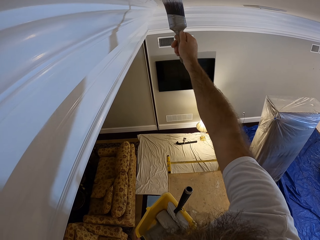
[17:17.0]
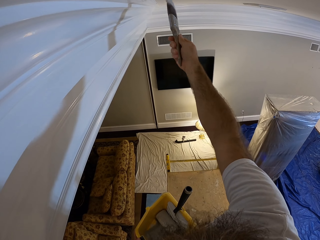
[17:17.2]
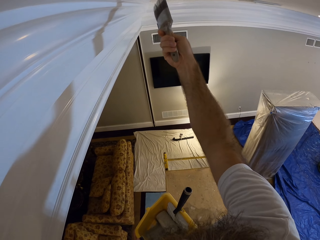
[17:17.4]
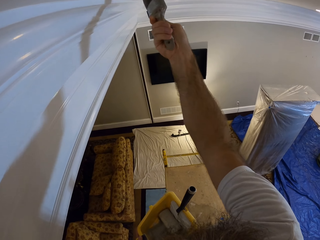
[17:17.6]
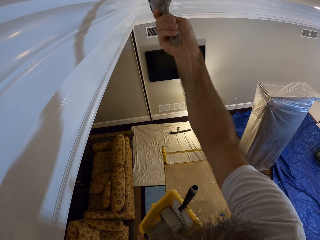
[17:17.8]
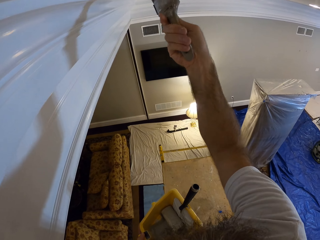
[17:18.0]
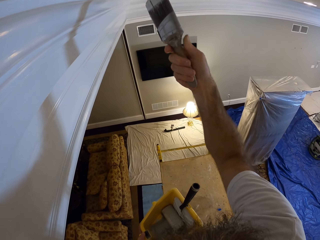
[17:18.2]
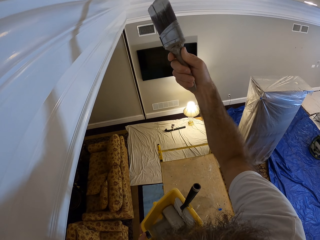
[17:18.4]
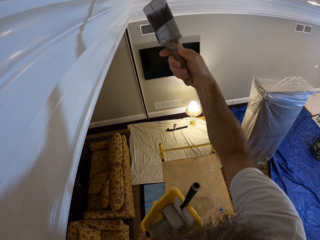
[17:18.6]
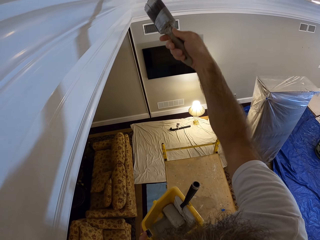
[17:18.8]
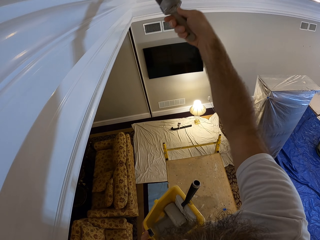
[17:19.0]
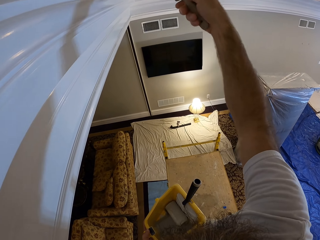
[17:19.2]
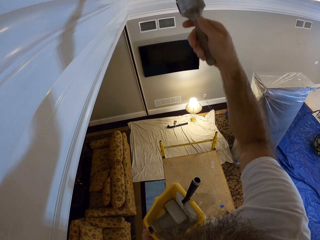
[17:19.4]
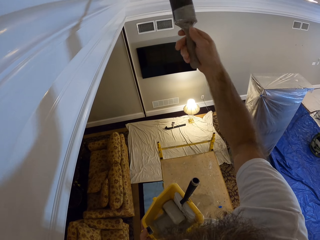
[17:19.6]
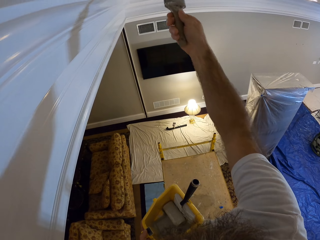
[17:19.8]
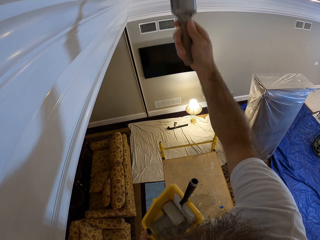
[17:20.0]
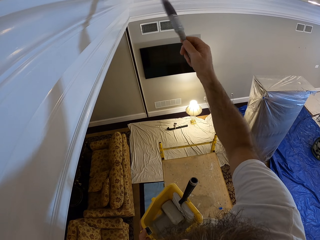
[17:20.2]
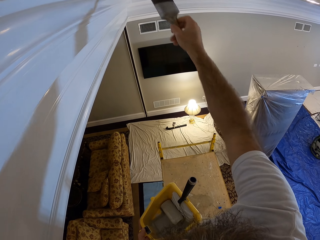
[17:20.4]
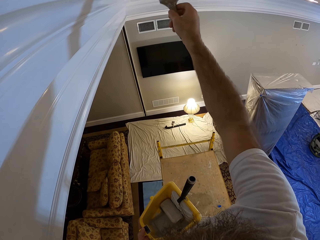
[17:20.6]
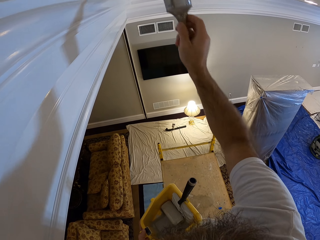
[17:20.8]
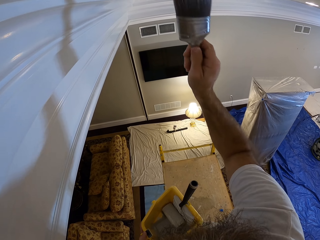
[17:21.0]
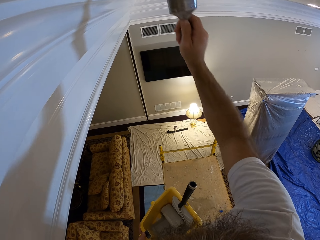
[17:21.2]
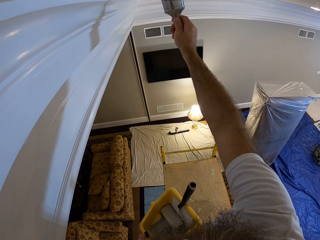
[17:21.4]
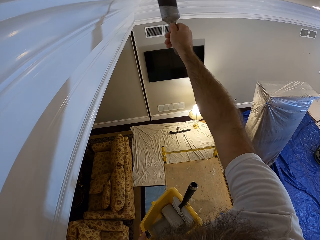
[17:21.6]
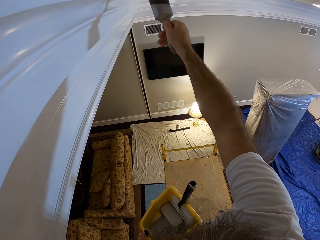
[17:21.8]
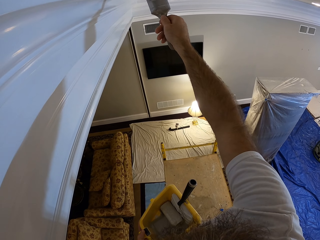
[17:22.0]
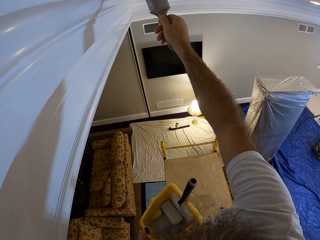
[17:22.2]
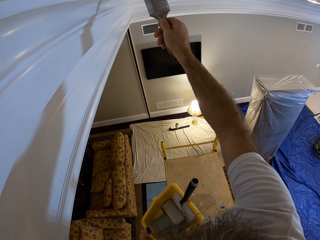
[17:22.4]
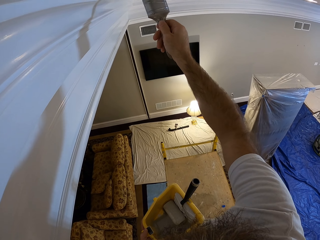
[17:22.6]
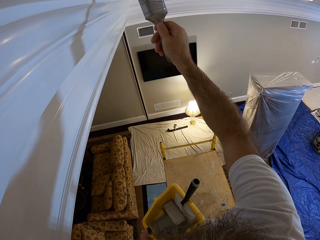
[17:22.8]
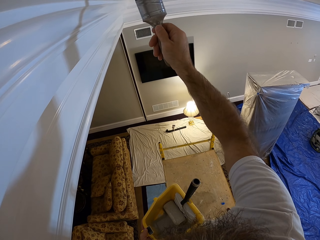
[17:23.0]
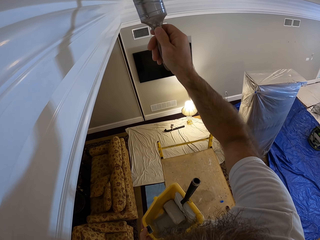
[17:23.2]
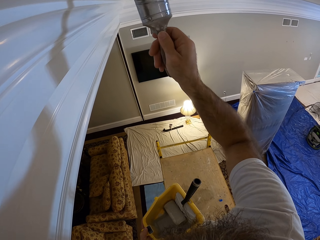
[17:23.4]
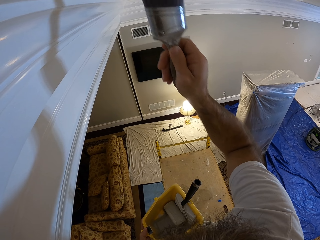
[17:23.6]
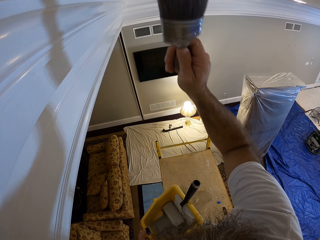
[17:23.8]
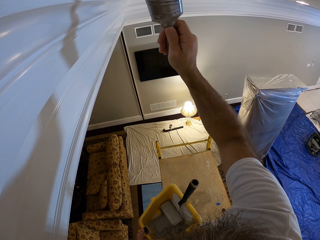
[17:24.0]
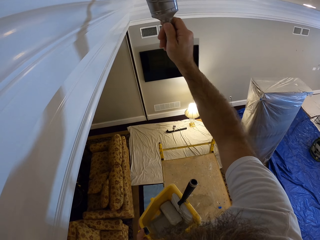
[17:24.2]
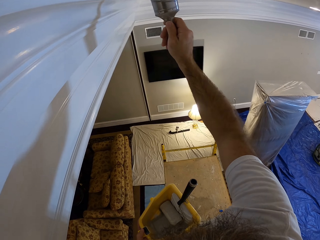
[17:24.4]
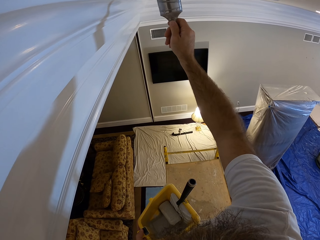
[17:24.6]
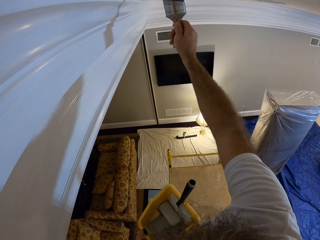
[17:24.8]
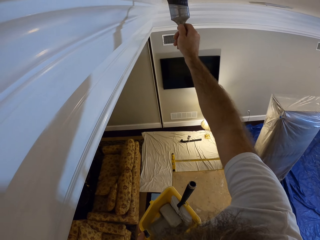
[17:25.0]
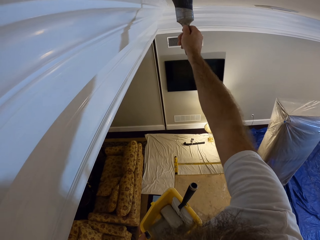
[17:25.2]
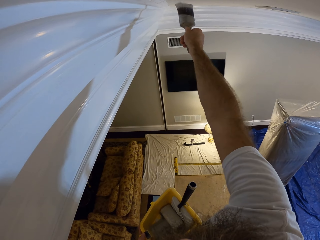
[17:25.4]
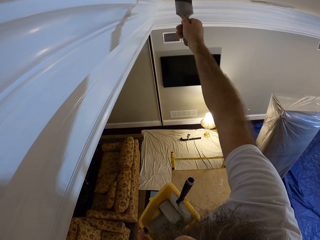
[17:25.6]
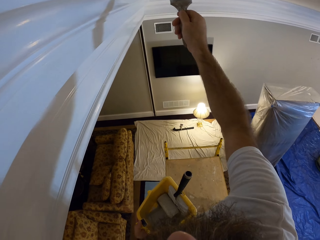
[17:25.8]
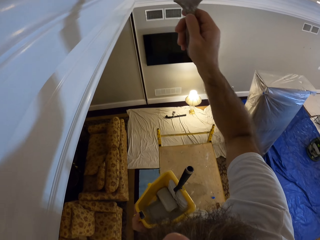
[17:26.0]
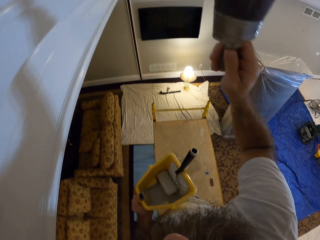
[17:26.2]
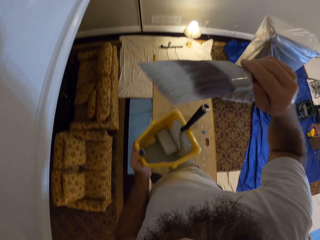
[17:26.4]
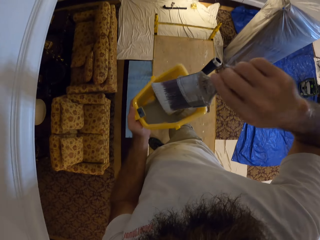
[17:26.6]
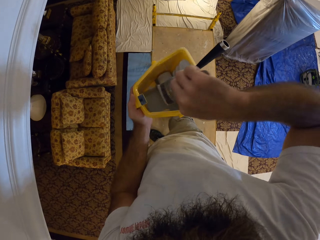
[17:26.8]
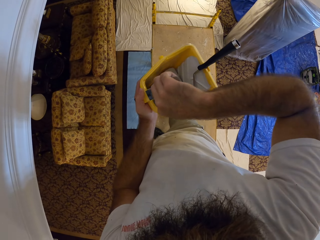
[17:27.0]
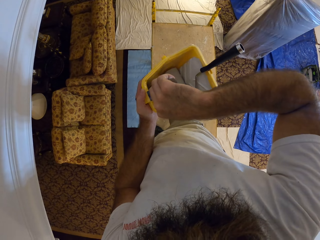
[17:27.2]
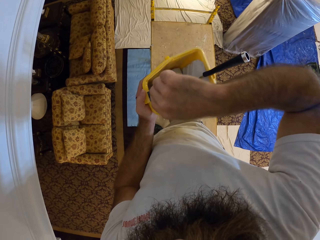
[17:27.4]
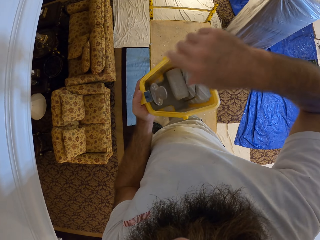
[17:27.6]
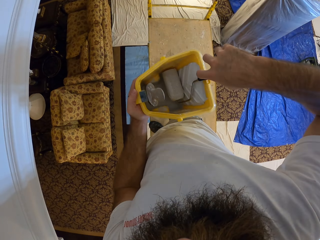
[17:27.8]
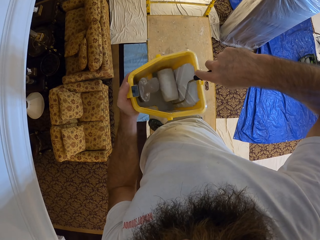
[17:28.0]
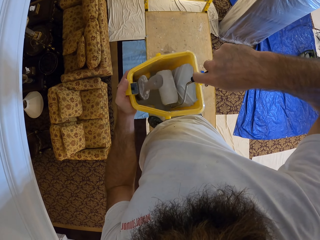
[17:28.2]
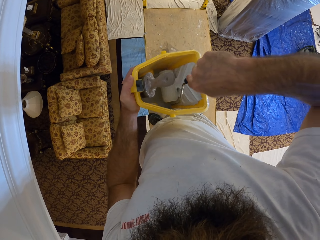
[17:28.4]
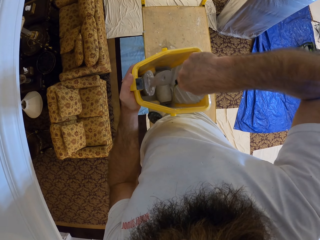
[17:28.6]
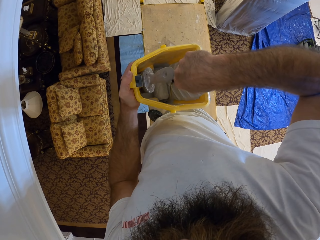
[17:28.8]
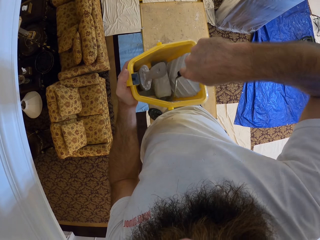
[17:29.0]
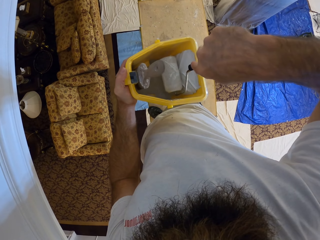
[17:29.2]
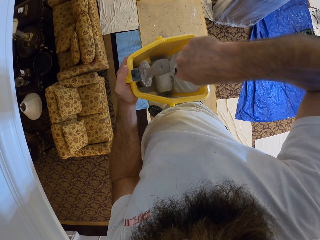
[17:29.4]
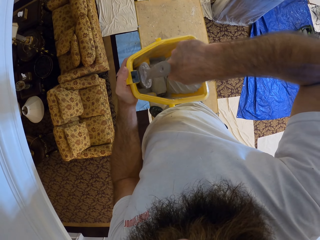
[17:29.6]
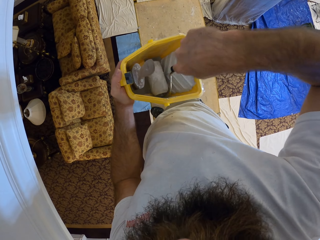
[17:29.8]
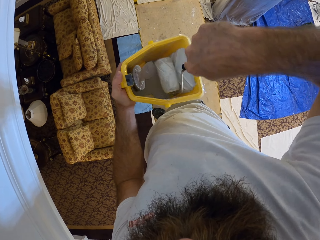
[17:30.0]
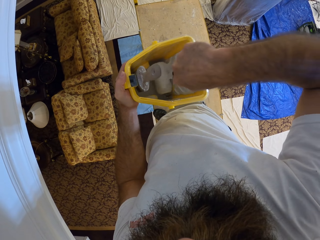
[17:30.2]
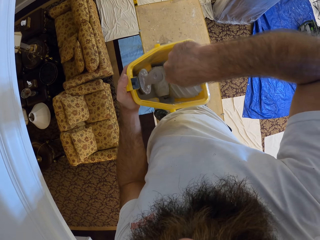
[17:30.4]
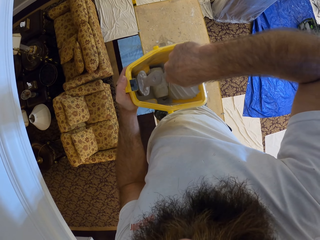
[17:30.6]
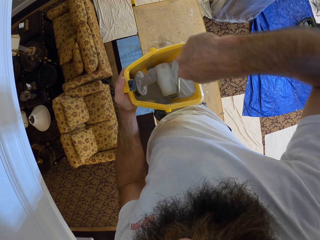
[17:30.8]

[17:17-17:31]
The camera wearer keeps the paintbrush in the bucket with his right hand. He takes the paint roller brush in the bucket with his right hand. He paints the wall of the bucket with the paint roller brush in his right hand.

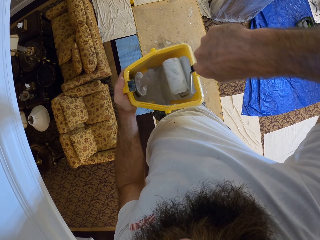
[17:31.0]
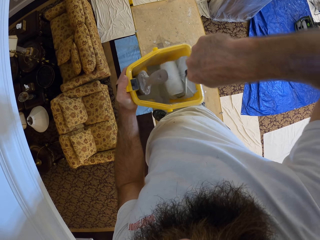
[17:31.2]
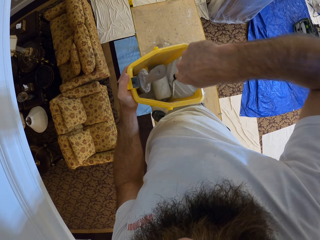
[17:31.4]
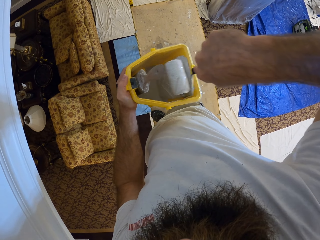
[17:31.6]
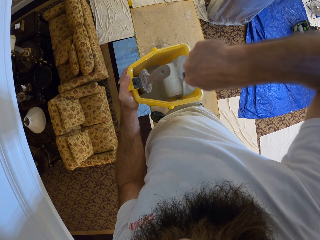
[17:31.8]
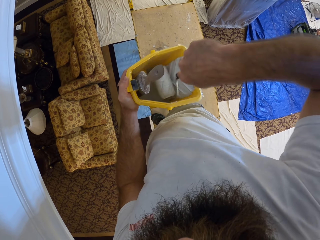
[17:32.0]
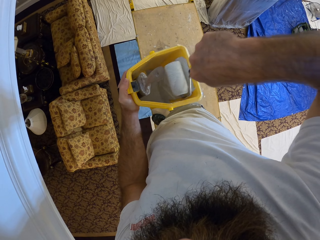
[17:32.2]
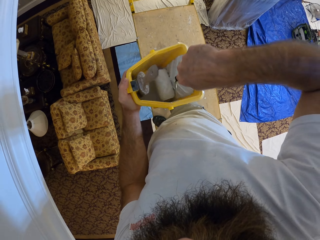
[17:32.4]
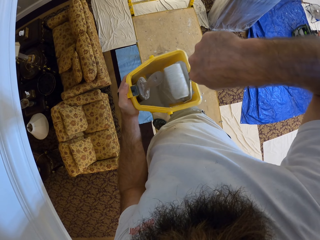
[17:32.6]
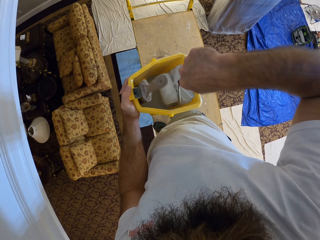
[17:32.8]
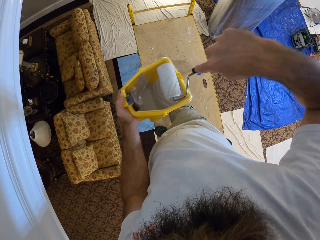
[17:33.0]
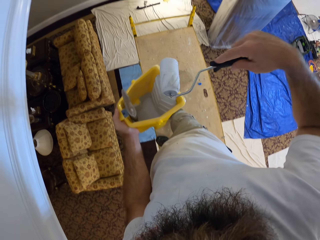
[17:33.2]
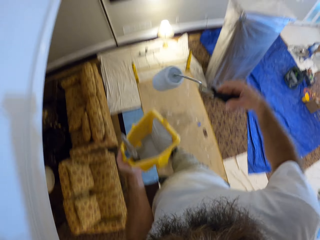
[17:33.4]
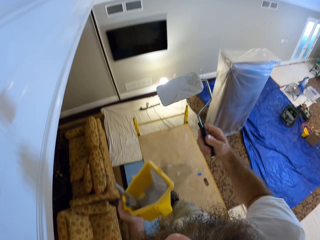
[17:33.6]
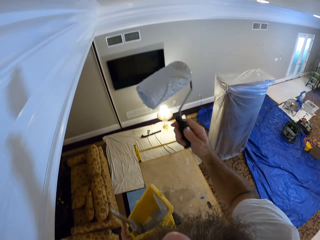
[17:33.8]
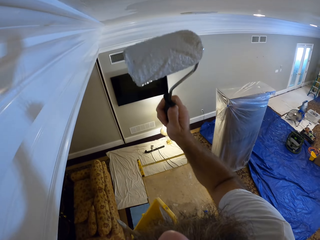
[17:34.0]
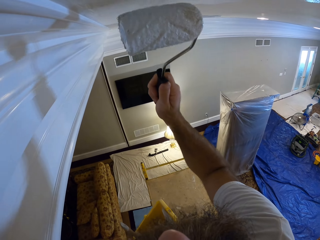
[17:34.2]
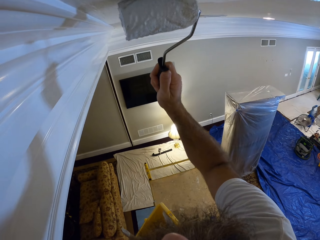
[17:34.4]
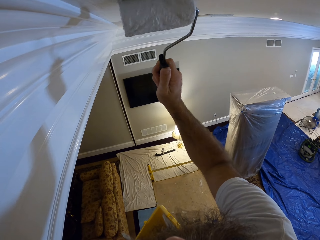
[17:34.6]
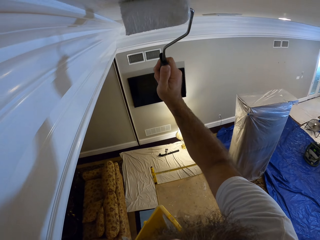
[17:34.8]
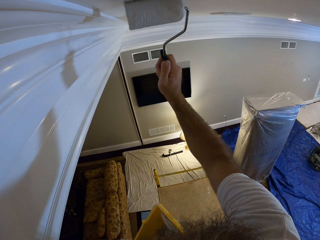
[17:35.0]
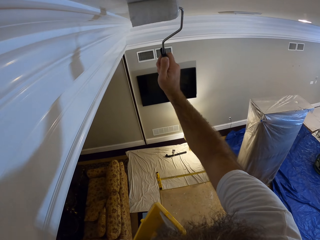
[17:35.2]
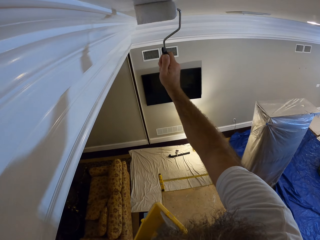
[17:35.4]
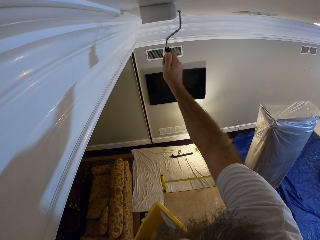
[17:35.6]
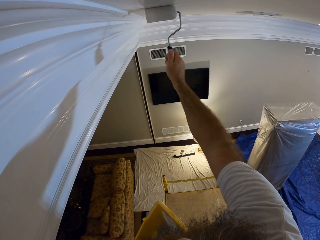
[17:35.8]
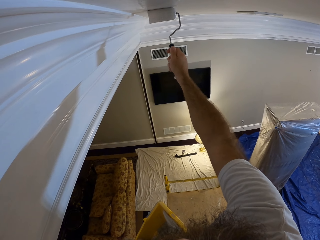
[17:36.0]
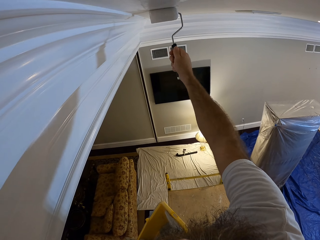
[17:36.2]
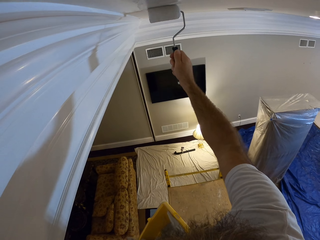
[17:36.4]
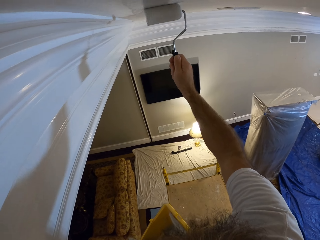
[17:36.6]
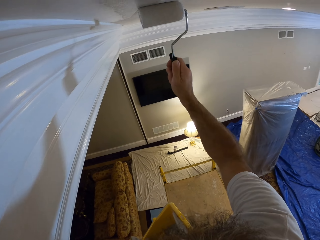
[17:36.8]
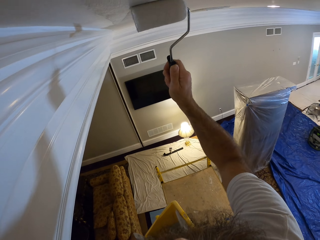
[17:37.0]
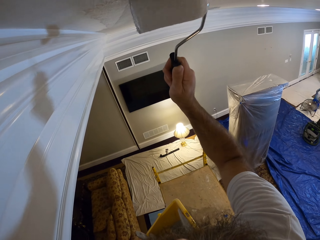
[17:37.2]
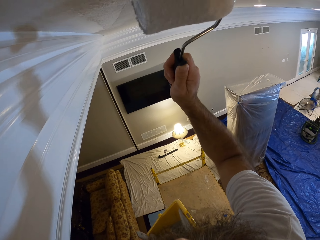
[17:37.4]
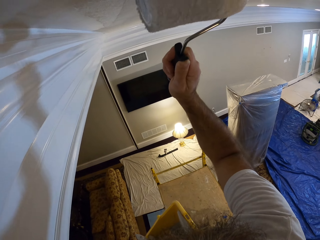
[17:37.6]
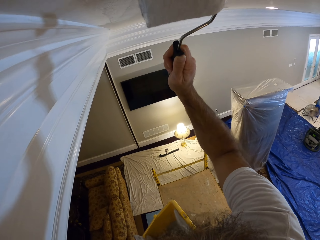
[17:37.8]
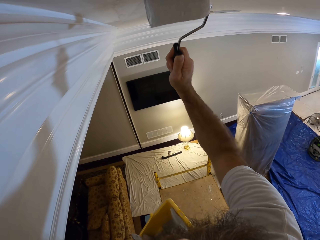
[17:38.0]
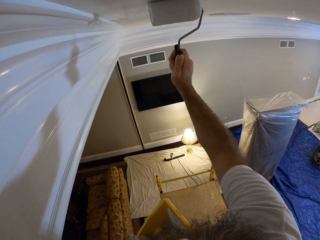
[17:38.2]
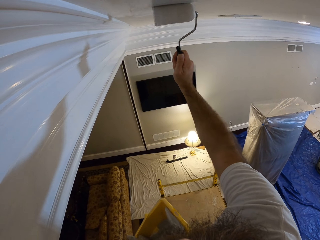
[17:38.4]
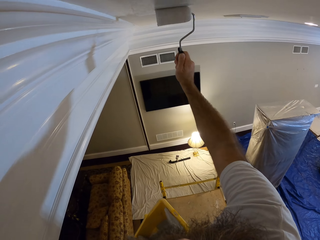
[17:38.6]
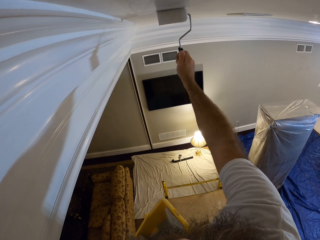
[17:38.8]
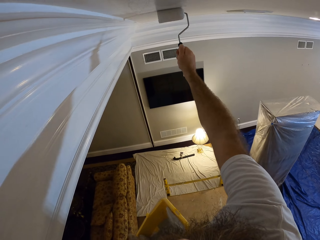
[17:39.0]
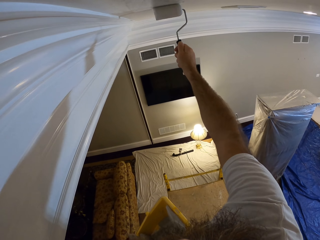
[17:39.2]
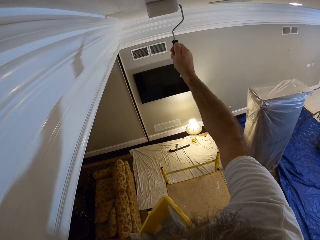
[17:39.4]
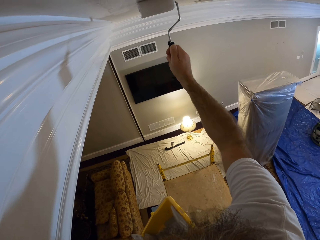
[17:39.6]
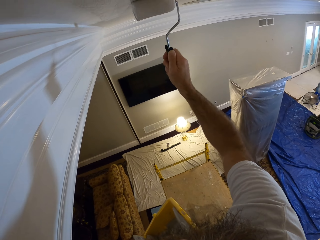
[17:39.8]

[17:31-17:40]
The camera wearer paints the ceiling or wall of the apartment with the paint roller brush in his right hand.
